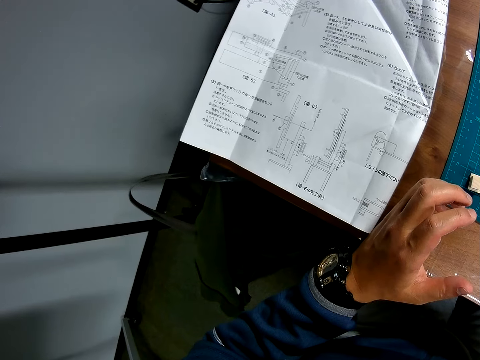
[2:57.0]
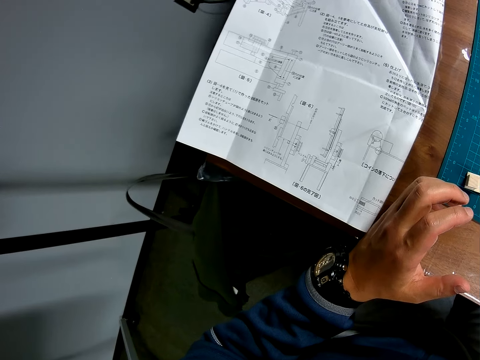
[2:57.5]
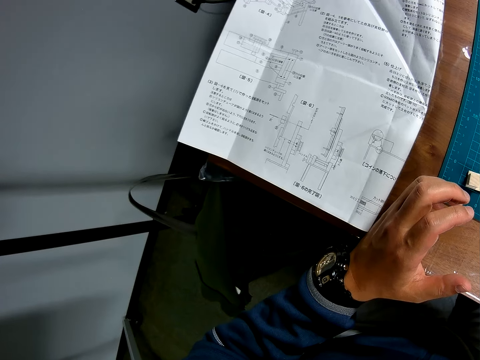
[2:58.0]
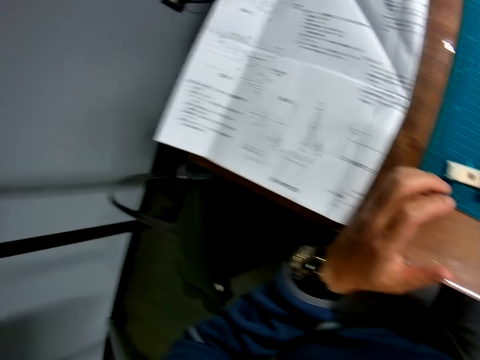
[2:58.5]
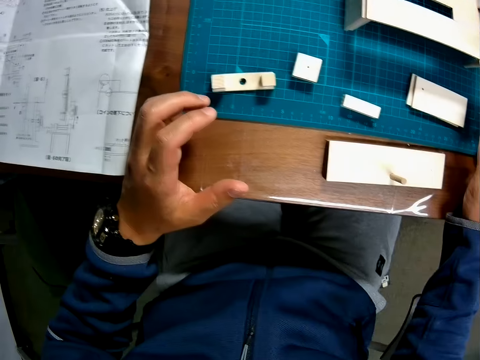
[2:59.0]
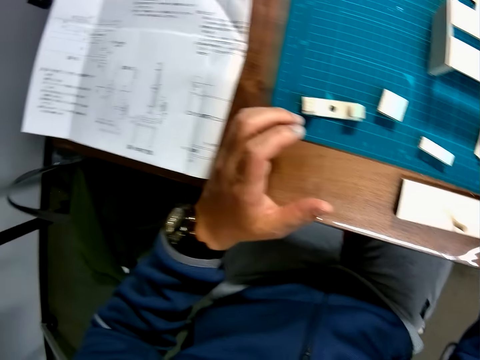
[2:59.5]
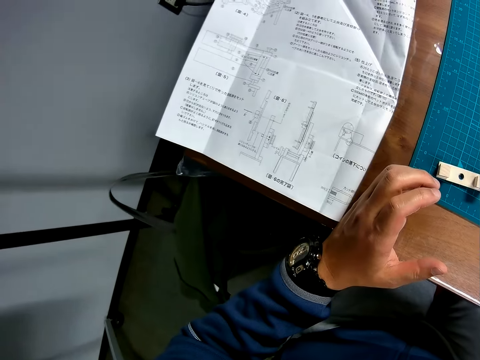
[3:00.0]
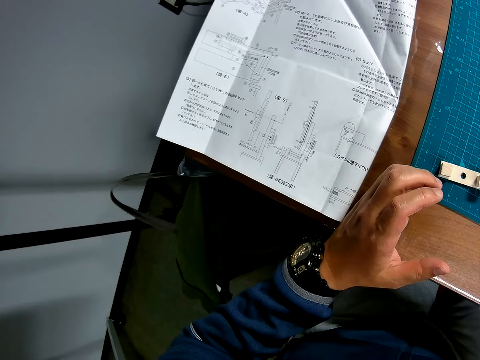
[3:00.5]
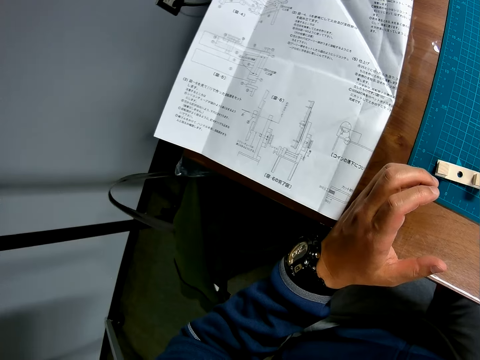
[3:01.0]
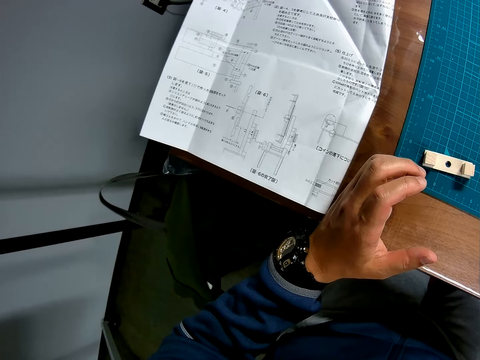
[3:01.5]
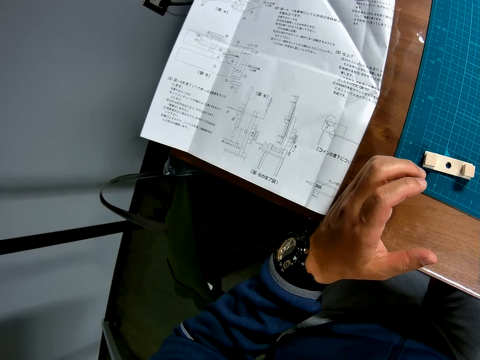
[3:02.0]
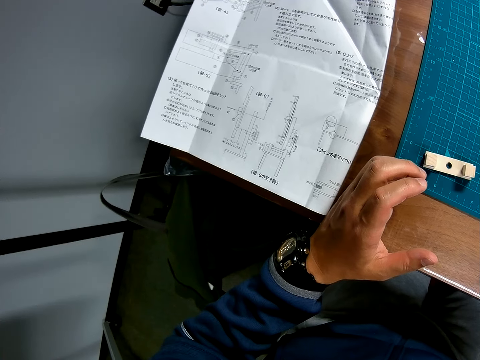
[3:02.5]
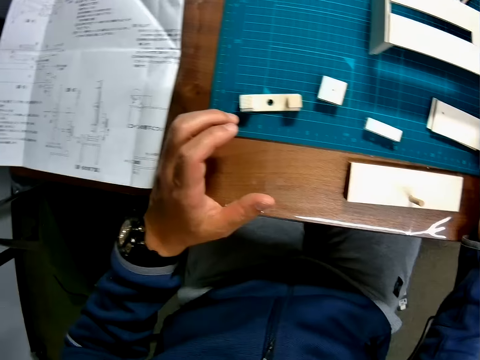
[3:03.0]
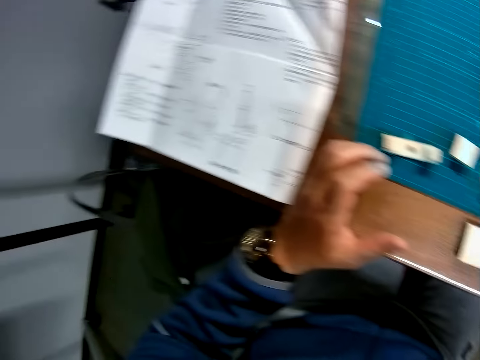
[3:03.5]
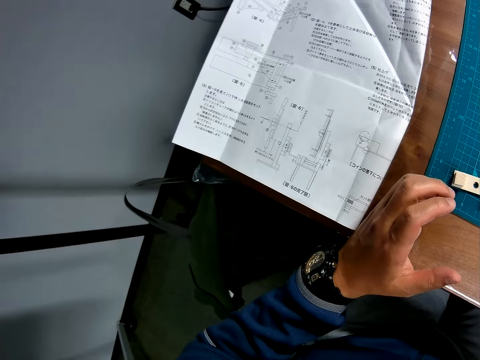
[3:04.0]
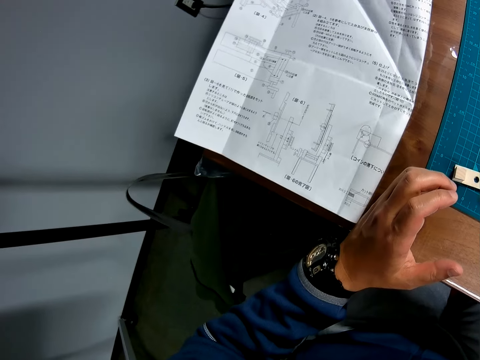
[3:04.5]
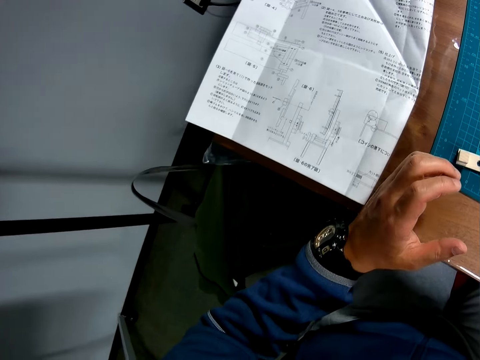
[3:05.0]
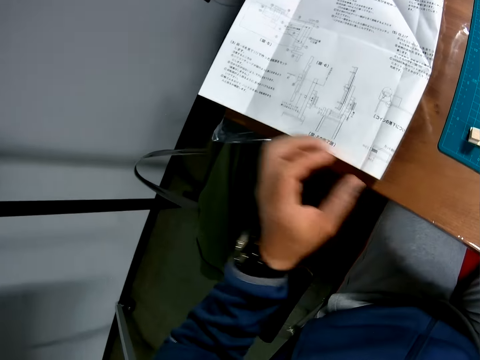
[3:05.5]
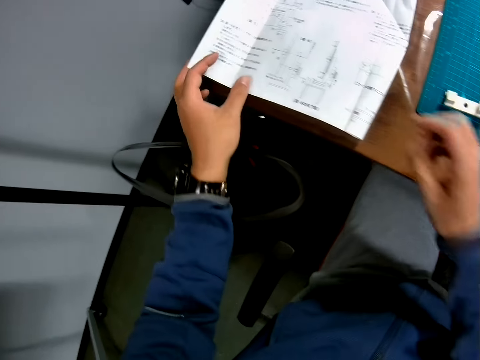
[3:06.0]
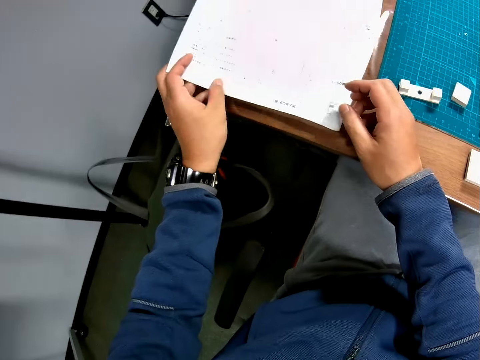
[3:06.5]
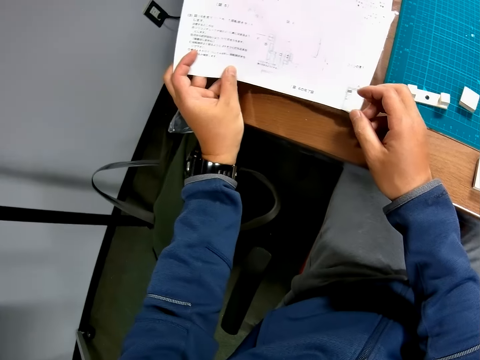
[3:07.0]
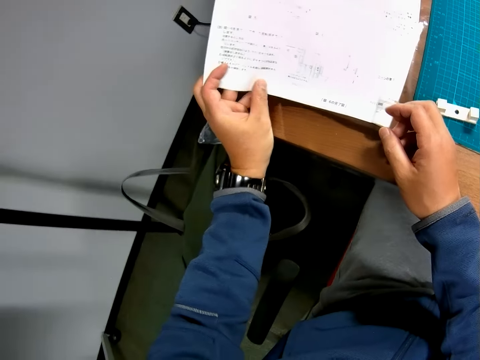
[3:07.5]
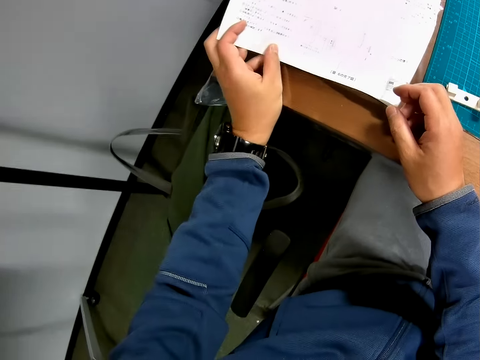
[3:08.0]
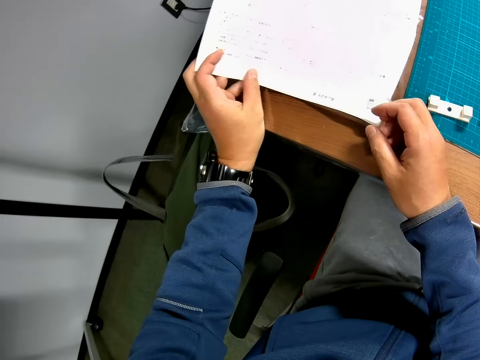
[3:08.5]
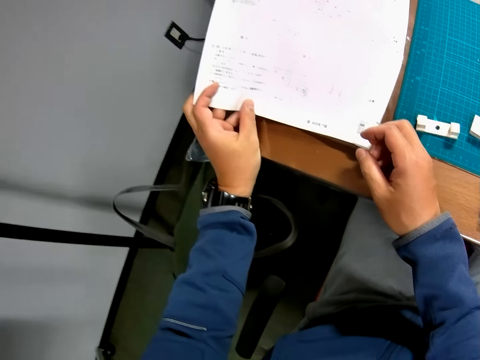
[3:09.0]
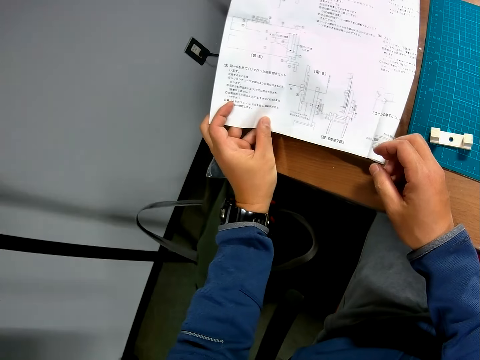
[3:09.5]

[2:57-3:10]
The camera wearer reads the blueprint. They pick up the blueprint from the table. They hold a modeling manual.

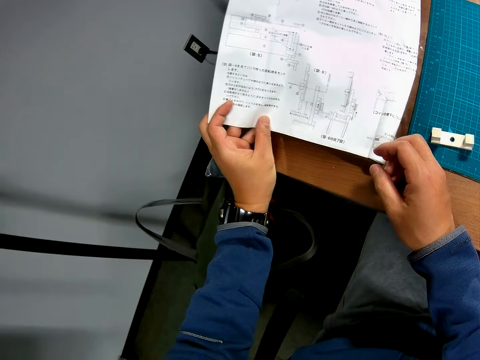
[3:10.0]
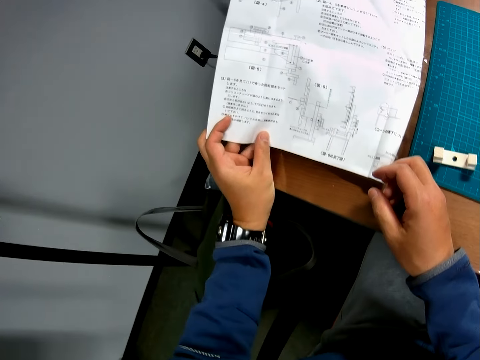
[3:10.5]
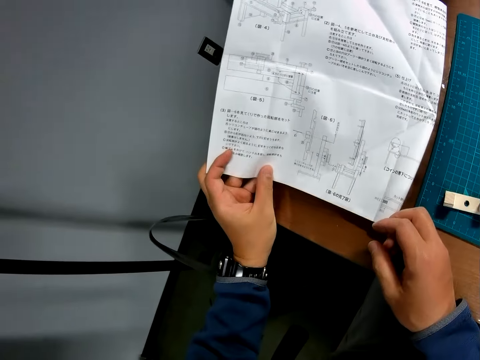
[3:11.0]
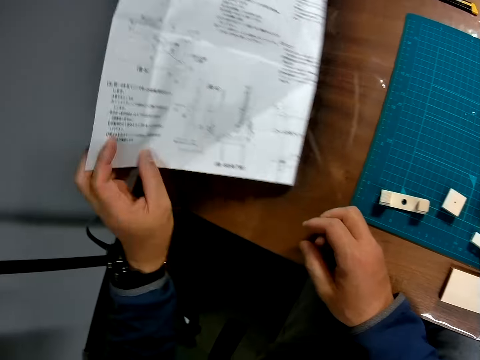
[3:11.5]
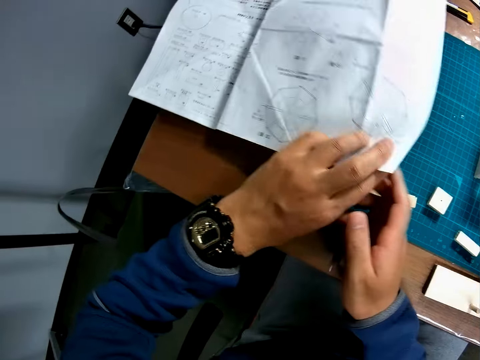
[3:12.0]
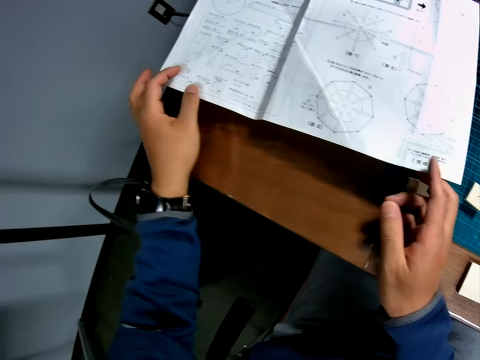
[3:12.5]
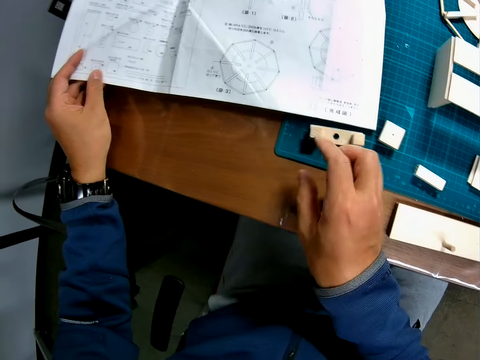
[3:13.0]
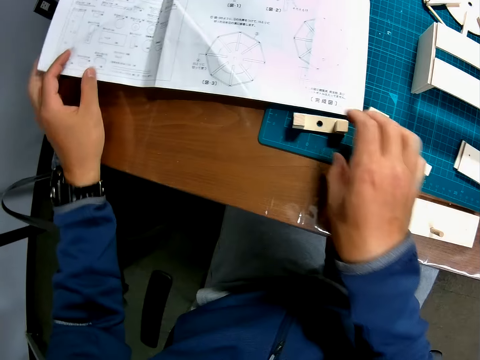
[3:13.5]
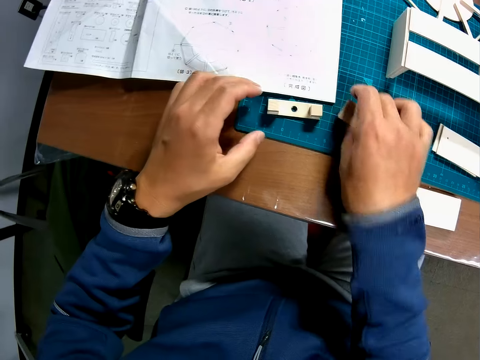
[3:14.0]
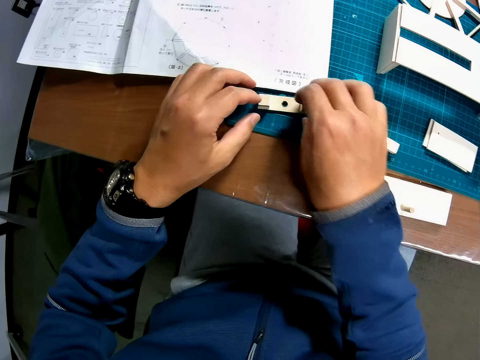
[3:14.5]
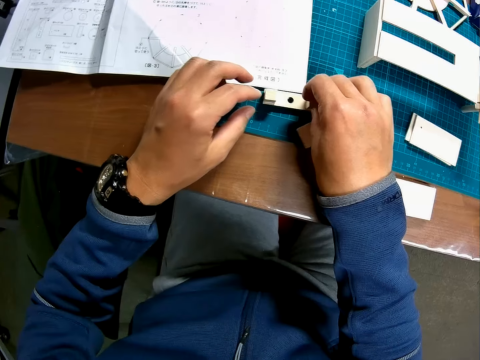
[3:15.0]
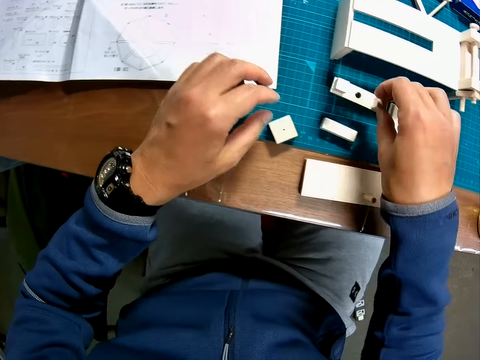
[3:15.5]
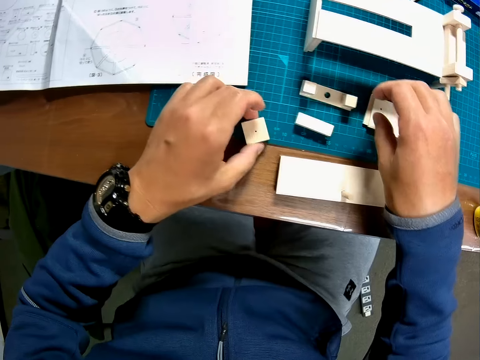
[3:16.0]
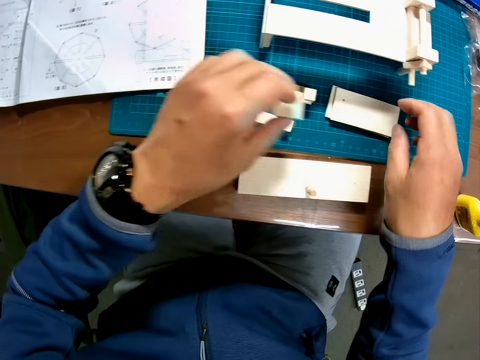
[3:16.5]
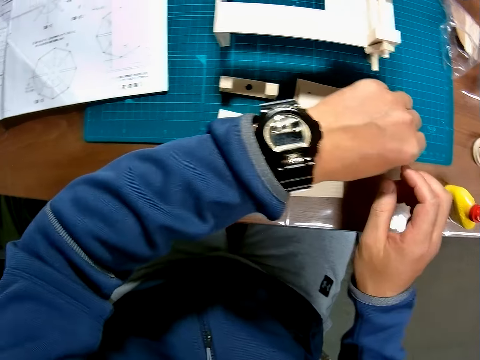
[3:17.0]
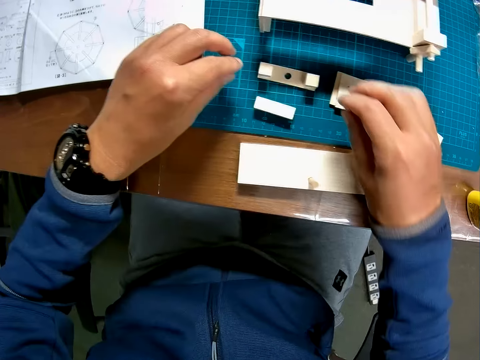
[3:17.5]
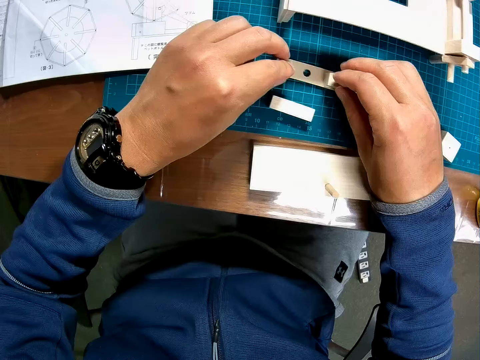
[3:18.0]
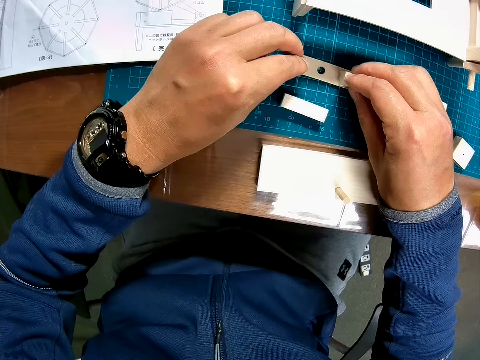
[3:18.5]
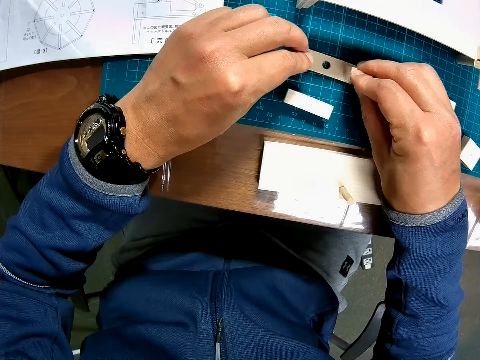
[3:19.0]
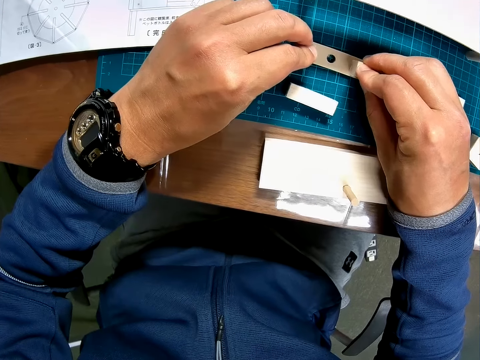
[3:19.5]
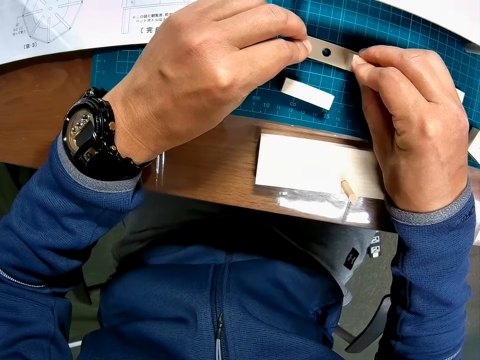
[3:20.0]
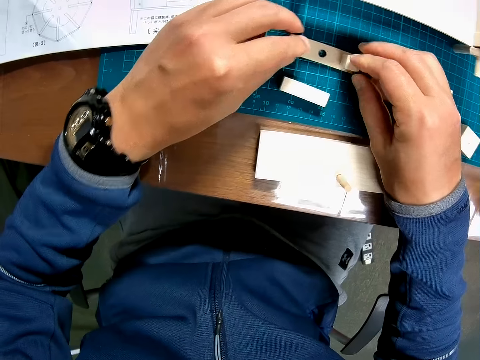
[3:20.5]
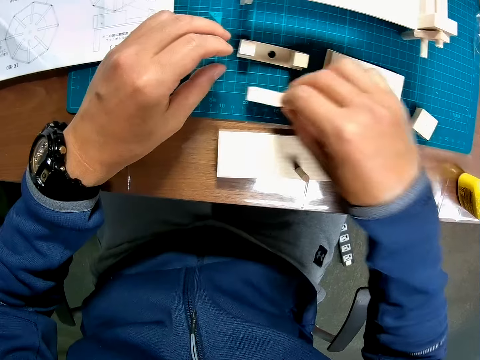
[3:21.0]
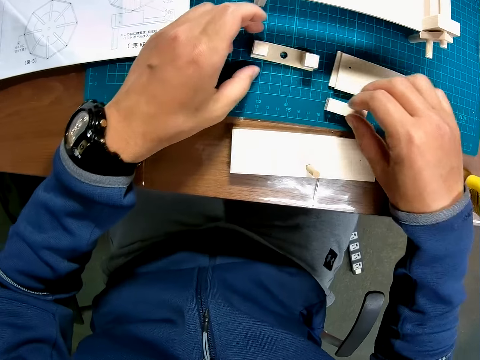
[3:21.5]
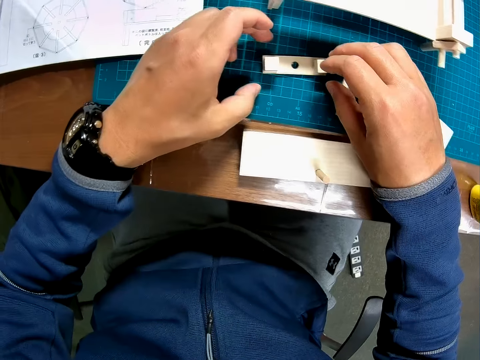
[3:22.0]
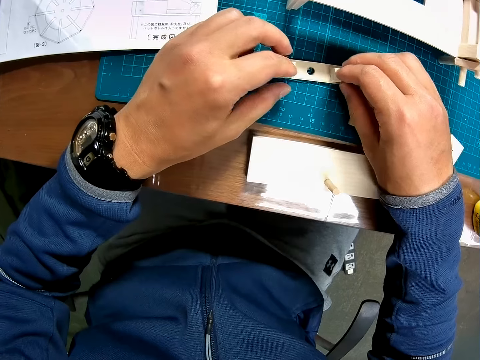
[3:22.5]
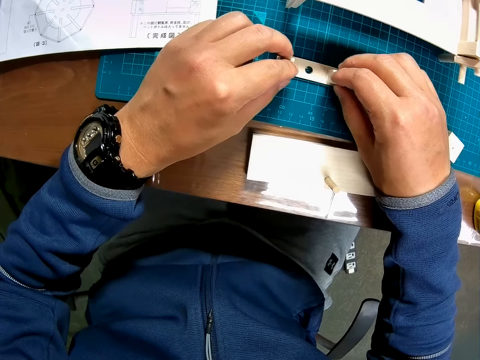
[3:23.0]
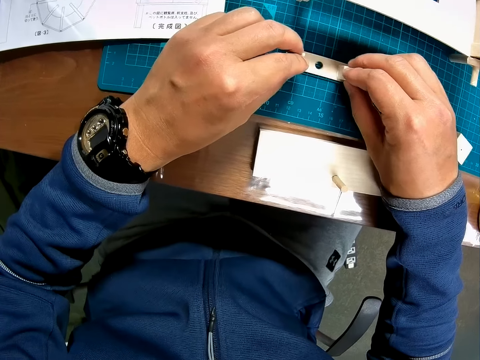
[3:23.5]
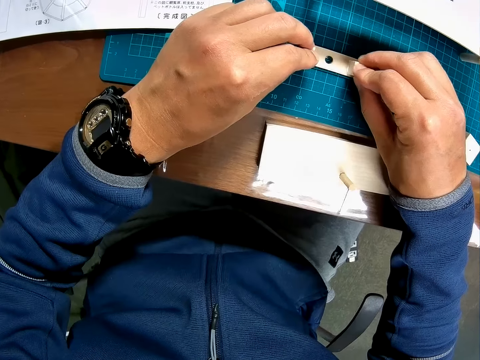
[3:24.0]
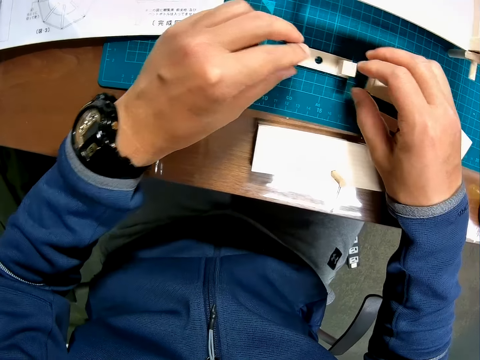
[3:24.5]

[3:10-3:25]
The camera wearer turns the blueprint upside down. He touches the blueprint. He moves a rectangular piece and the cubes-rectangle assembly to another position on the cutting mat. He holds the modeling pieces with both hands. He lifts a modeling piece off the cutting mat and puts the modeling piece on the cutting mat. He lifts a modeling piece off the cutting mat and puts the modeling piece on the cutting mat. He presses the cubes onto the rectangular piece with his hands. He holds the modeling pieces with both hands. He moves the rectangular piece again. He picks up a modeling piece and puts the modeling piece on the cutting mat. He presses the cubes onto the rectangular piece with his hands again repeatedly. He holds the modeling pieces with both hands.
